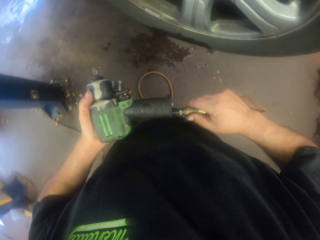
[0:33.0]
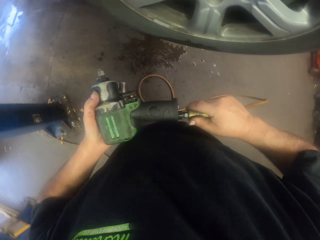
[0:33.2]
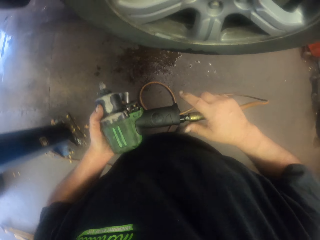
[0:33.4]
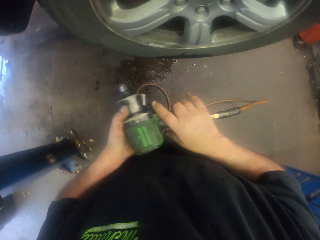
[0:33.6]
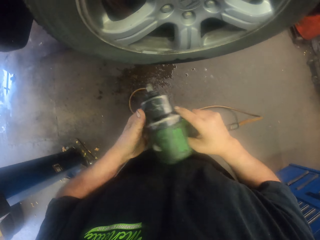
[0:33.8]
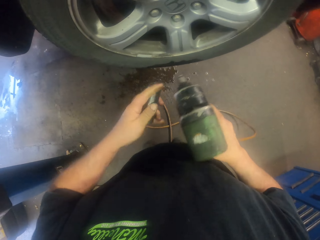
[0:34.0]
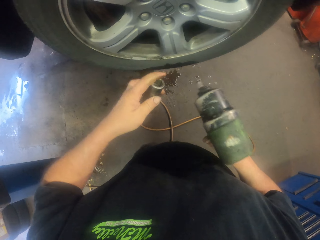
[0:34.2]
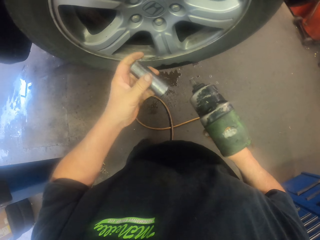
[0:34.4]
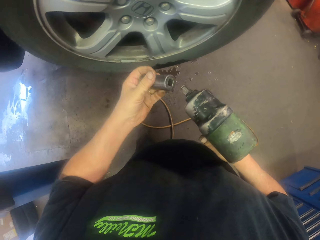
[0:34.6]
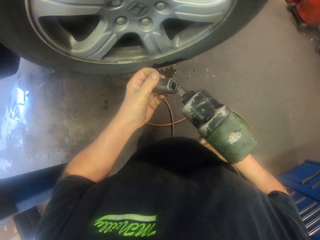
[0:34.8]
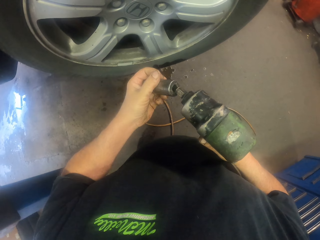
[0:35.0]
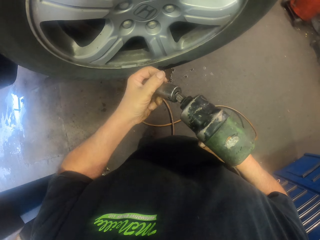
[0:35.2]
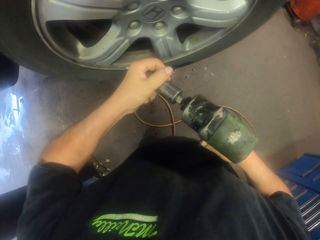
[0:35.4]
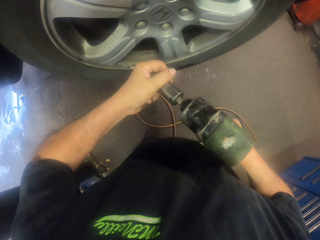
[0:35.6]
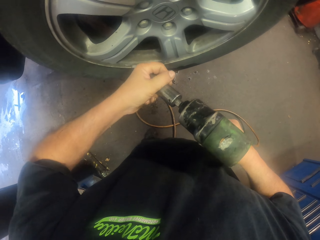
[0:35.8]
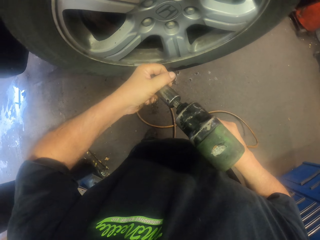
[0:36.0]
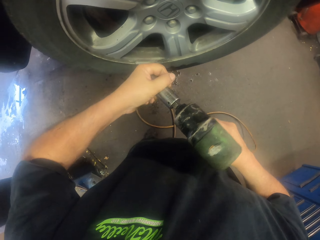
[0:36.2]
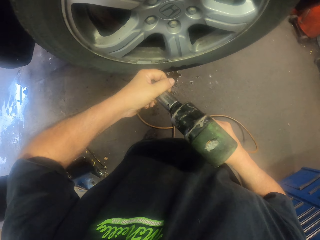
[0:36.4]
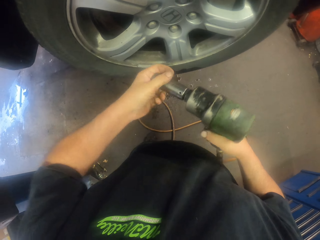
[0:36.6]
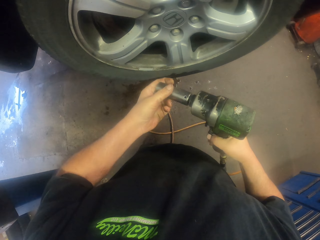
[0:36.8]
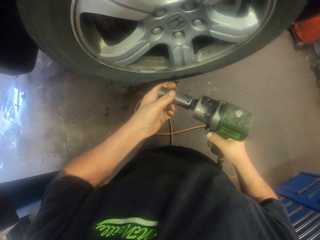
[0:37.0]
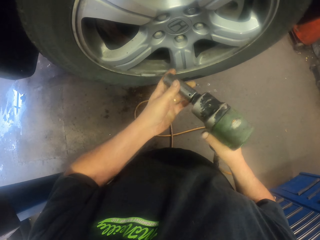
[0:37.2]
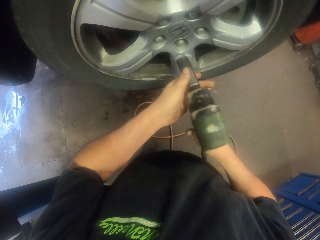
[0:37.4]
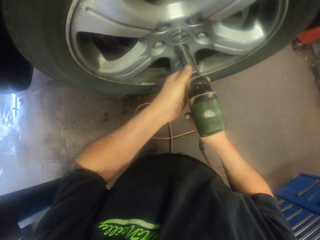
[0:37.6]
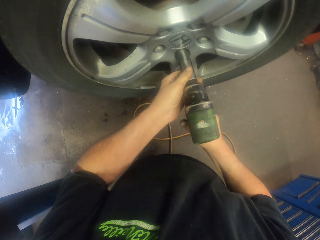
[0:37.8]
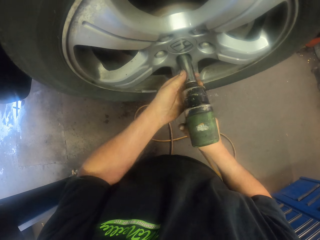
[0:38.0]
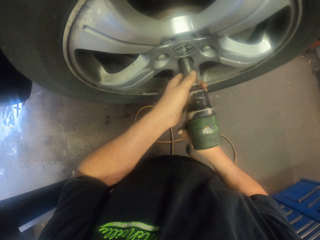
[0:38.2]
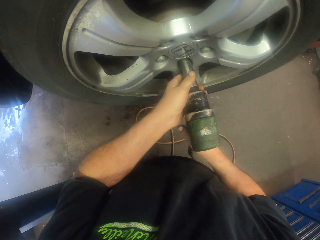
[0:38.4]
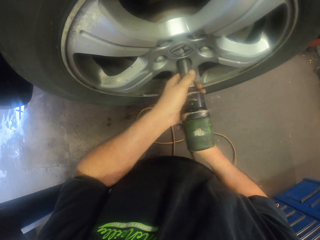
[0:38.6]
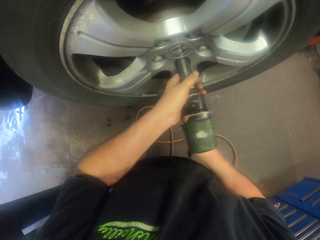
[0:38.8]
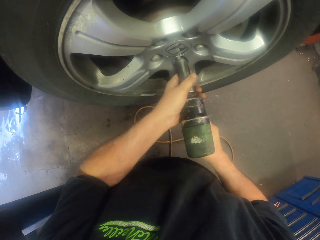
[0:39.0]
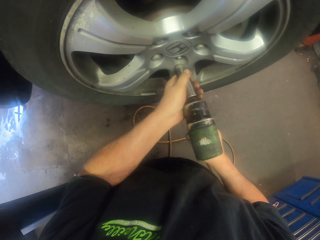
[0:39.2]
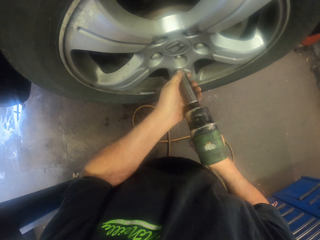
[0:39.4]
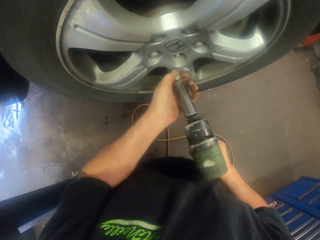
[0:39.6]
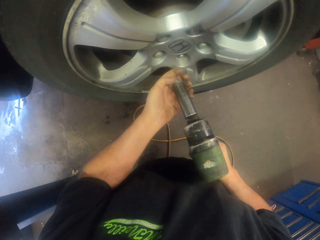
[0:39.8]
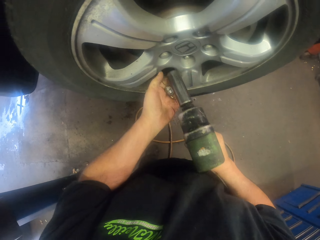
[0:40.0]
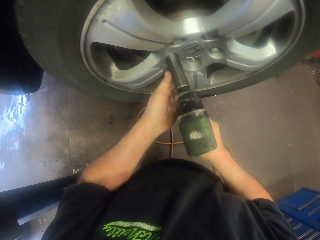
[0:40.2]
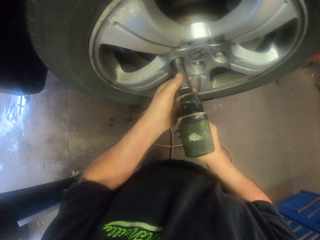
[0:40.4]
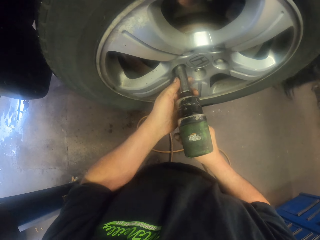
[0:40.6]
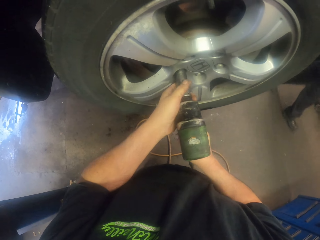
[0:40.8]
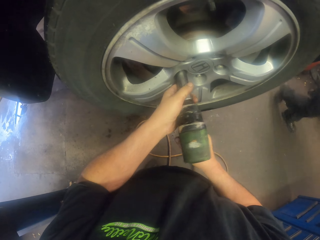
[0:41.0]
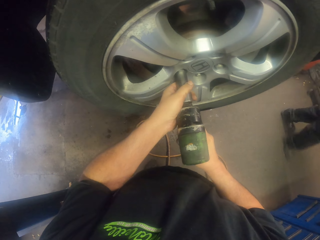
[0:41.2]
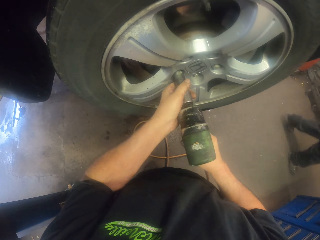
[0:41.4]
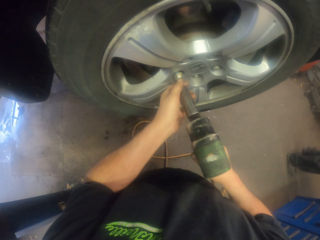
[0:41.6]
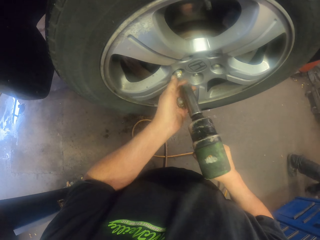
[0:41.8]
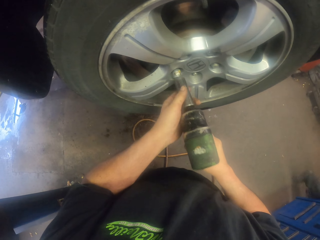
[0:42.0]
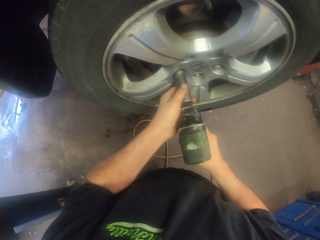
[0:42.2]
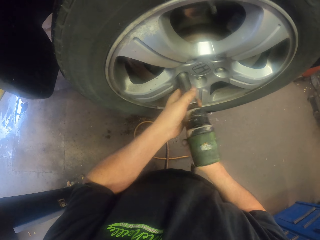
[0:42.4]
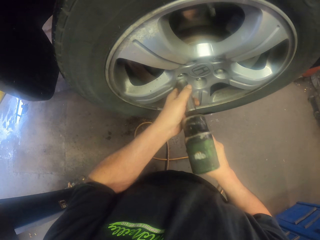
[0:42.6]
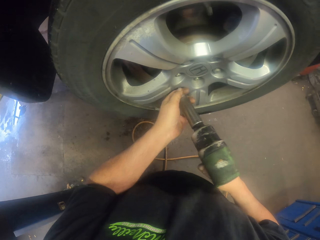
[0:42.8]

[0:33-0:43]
The camera wearer joins the impact wrench and the hose pipe. They hold the impact wrench with the right hand. They join the wheel nut lock remover to the impact driver. They remove the wheel nut lock from the rim. They take the wheel nut lock. They remove another wheel nut lock with the impact wrench.

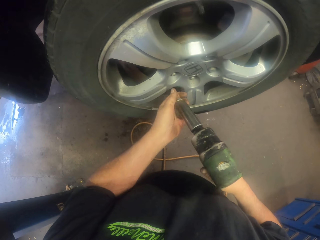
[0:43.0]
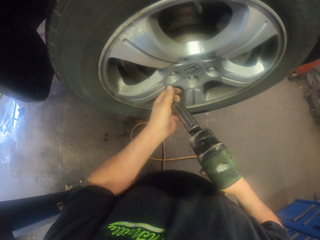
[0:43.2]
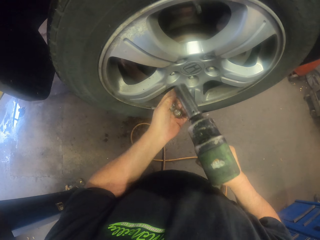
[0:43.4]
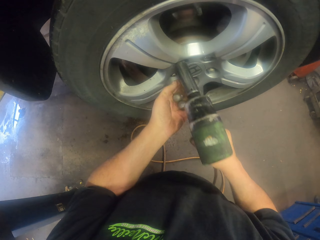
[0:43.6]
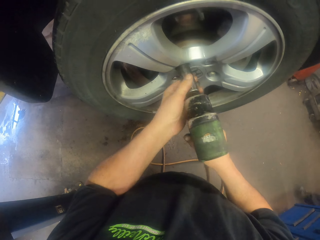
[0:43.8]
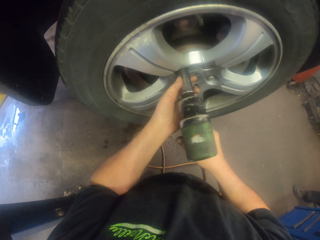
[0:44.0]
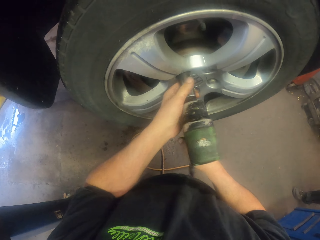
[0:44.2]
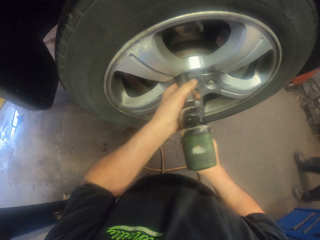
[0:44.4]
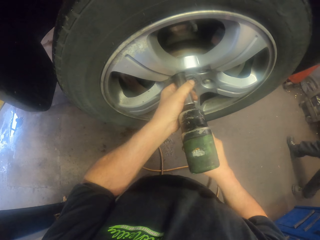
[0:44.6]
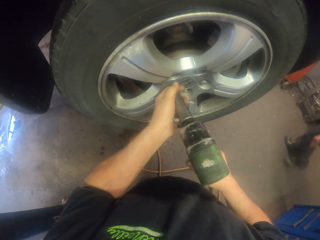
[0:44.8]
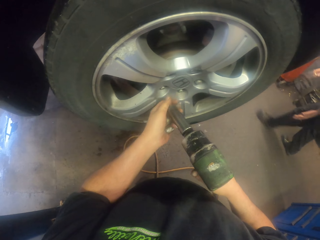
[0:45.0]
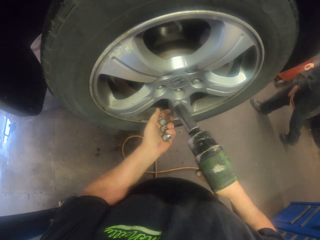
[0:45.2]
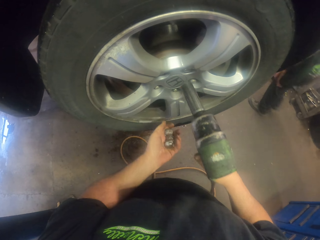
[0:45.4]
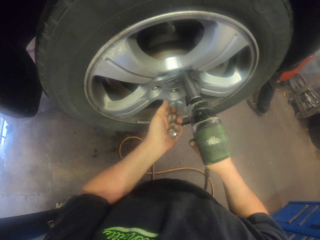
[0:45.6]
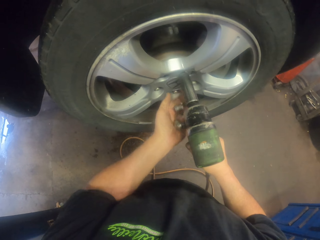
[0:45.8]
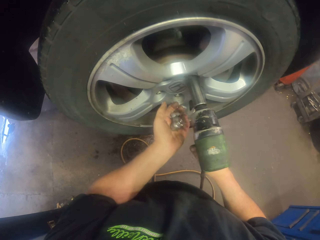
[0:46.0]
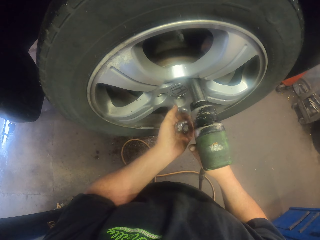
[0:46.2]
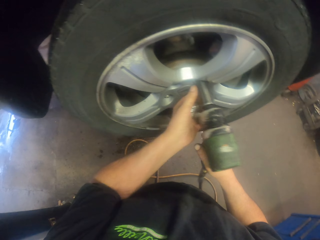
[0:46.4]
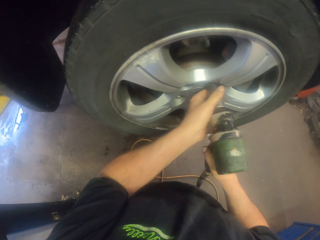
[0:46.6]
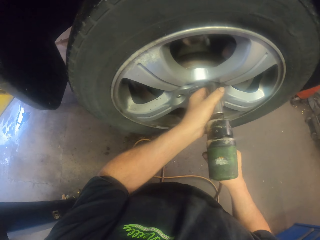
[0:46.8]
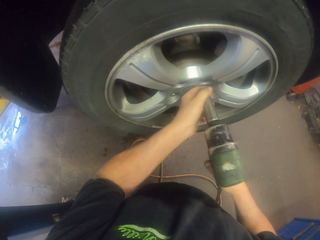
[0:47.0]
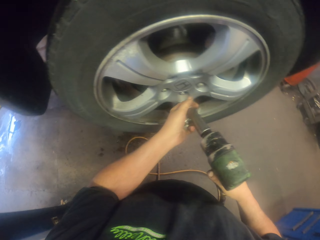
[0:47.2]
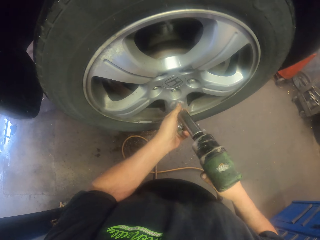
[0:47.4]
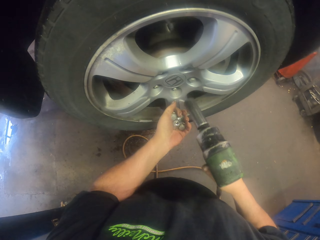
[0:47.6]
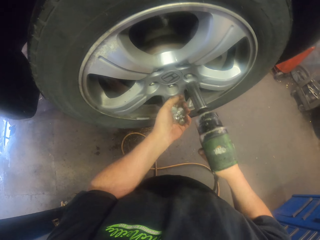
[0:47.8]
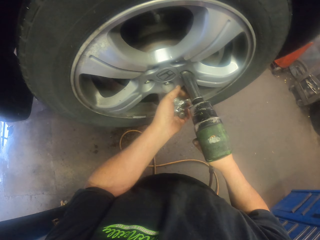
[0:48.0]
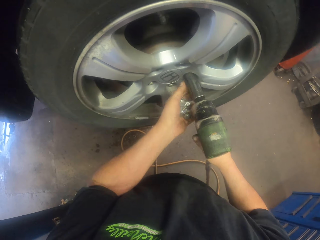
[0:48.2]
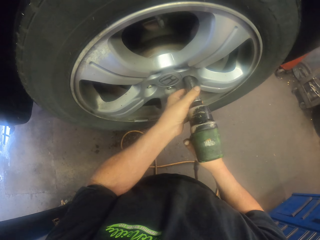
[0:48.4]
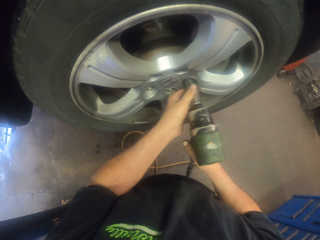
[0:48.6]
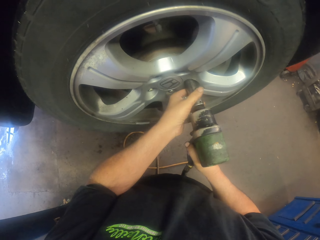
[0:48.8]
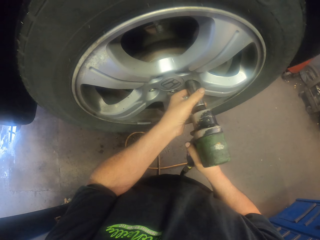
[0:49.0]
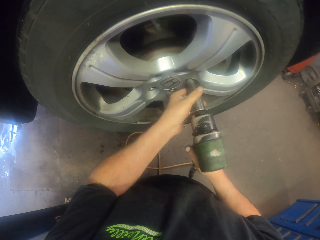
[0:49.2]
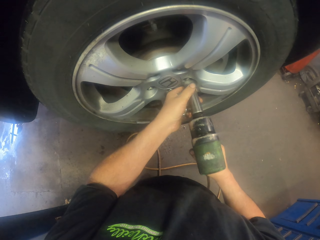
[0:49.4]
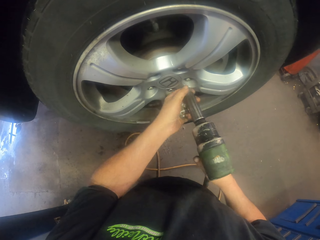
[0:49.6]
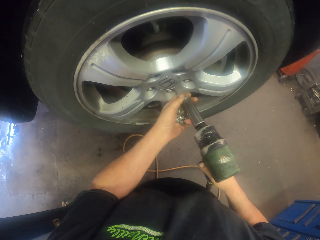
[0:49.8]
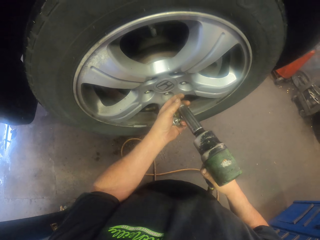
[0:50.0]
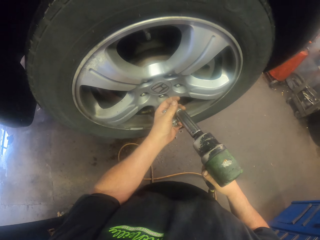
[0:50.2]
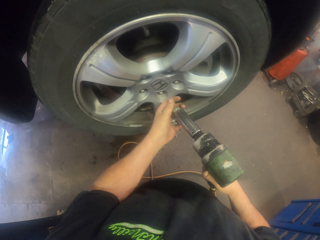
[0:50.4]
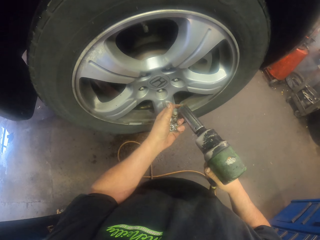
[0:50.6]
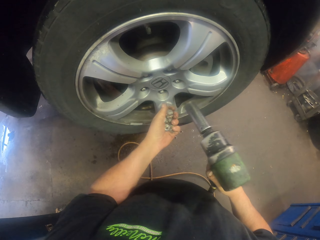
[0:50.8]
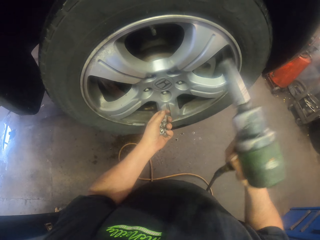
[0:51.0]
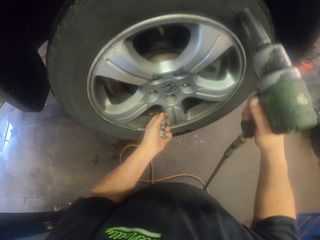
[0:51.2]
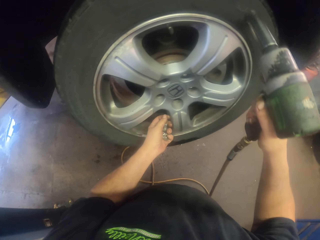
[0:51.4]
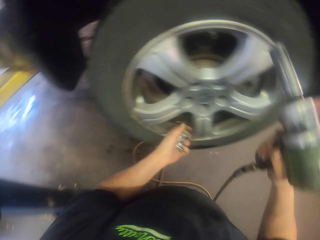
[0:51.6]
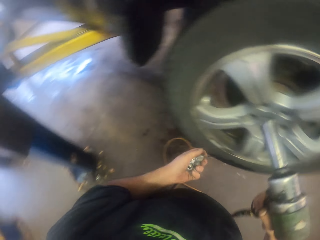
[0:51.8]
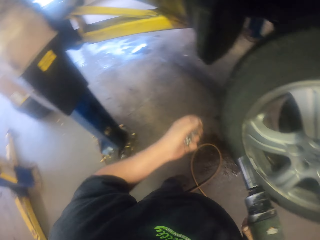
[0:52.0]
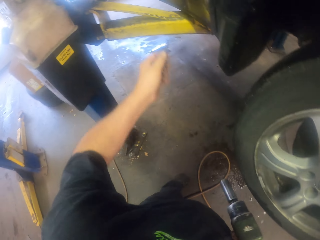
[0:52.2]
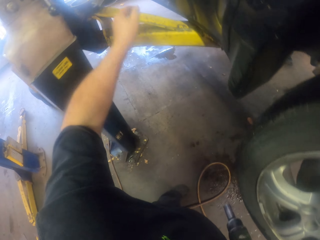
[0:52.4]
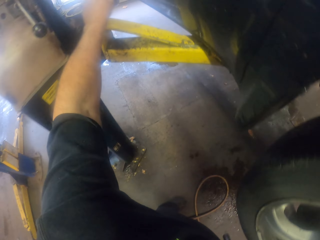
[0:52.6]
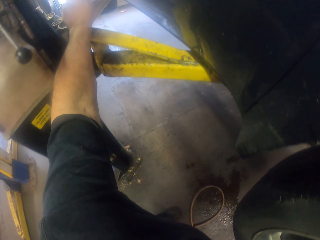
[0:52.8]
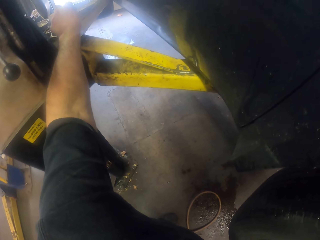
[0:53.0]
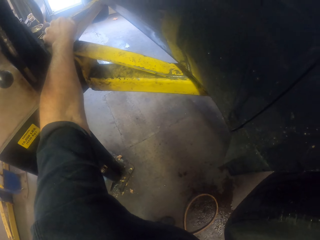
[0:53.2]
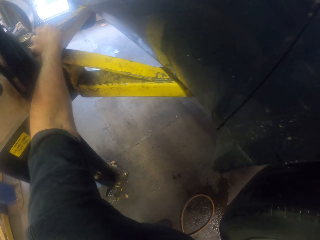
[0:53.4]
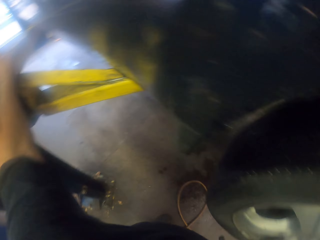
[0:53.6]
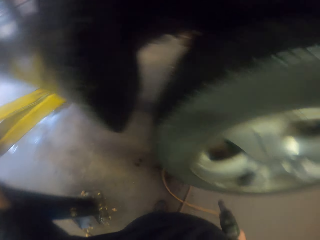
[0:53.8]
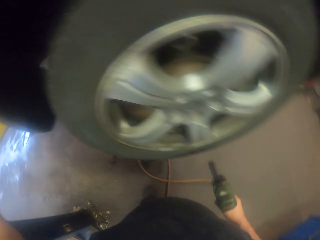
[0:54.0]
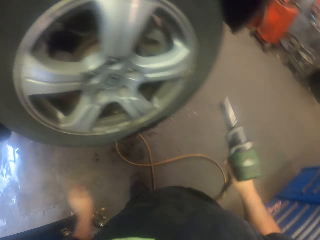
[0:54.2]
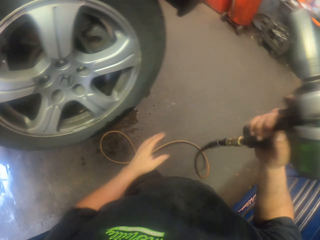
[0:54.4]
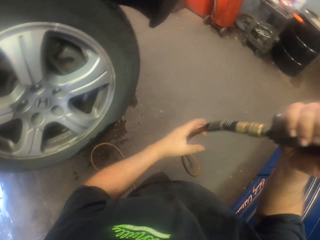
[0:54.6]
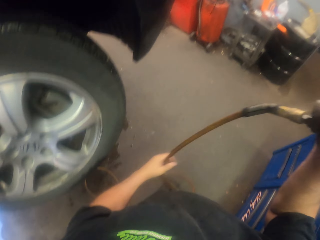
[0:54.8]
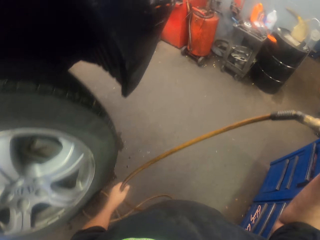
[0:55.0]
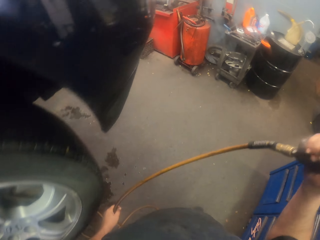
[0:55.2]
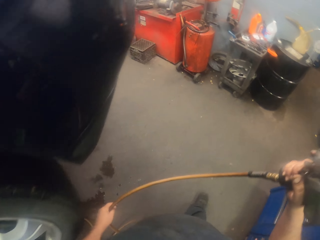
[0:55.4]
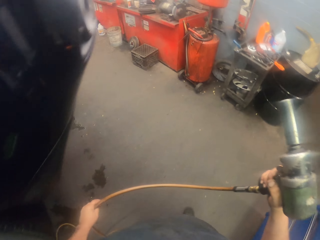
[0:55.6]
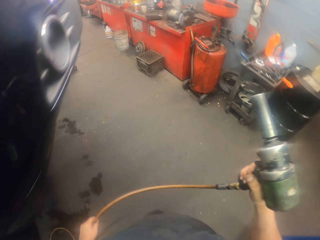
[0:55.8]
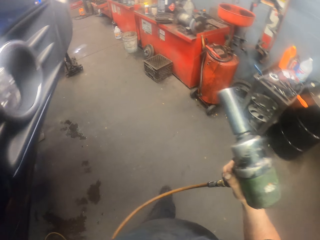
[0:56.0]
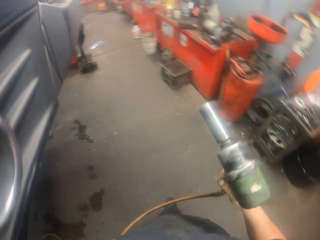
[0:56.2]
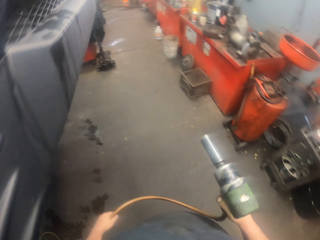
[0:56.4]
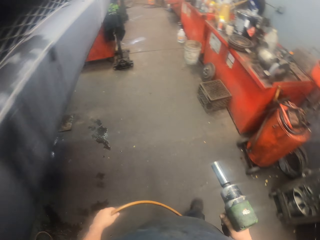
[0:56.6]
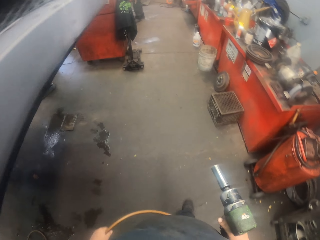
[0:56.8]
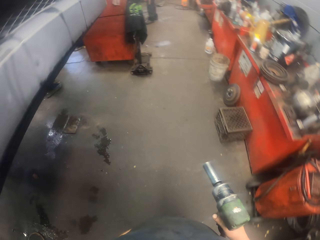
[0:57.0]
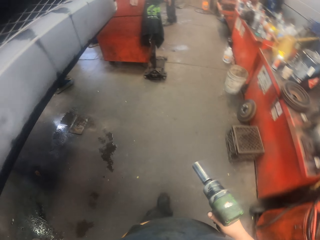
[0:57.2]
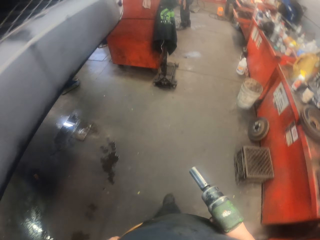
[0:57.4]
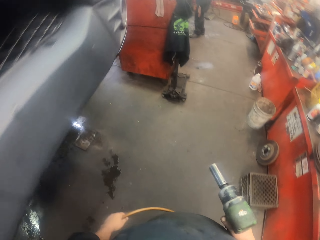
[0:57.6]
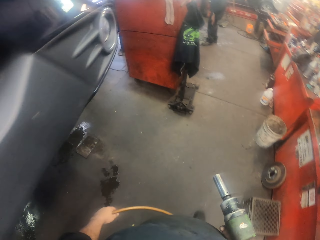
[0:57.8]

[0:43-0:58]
The camera wearer takes the wheel nut lock. They remove another wheel nut lock. They take the wheel nut lock. They remove another wheel nut lock. They take the wheel nut lock. They remove another wheel nut lock. They take the wheel nut lock. They hit the tire with the impact driver. They turn to the side. They put the wheel nut locks on a metal. They turn to the side. They lift the impact wrench. They hold a drill. They hold the hose pipe with the left hand. They walk around.
